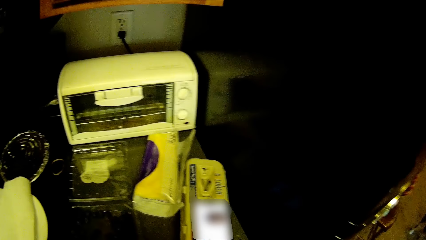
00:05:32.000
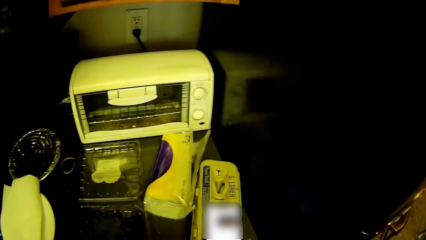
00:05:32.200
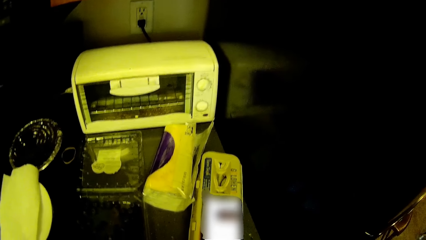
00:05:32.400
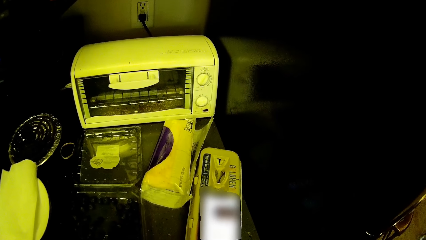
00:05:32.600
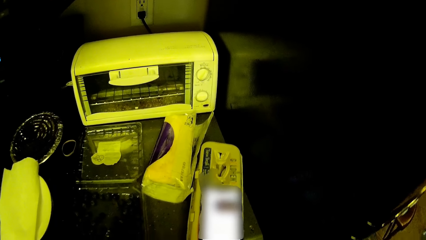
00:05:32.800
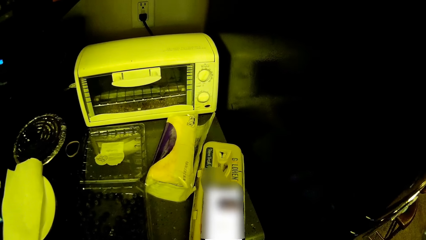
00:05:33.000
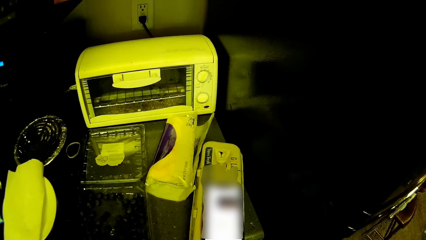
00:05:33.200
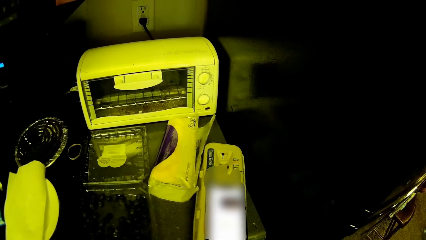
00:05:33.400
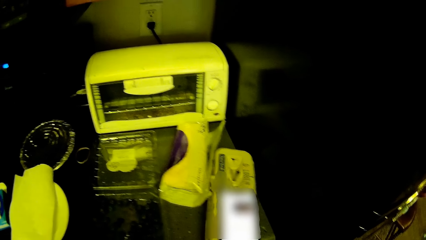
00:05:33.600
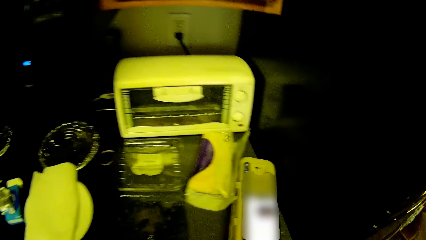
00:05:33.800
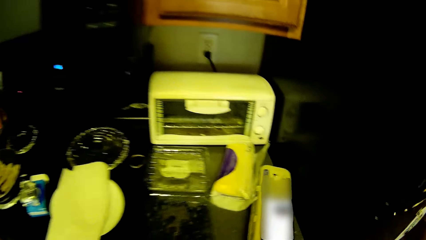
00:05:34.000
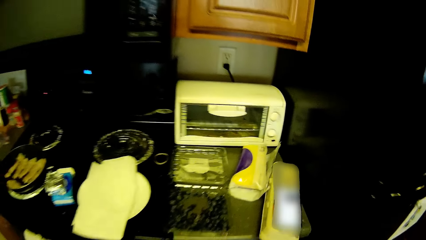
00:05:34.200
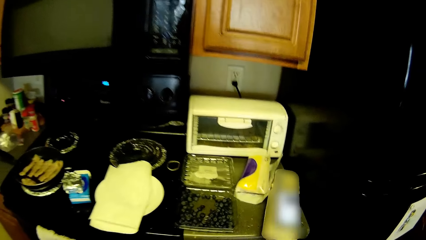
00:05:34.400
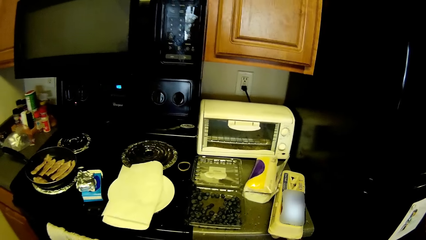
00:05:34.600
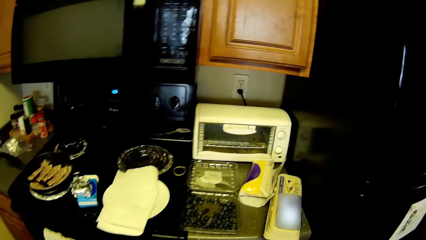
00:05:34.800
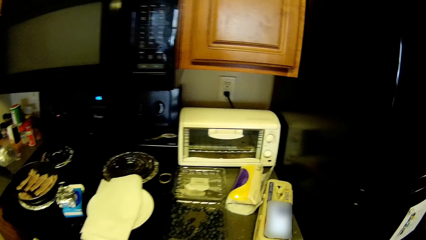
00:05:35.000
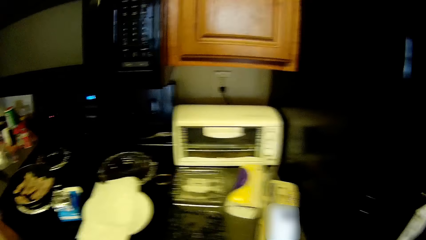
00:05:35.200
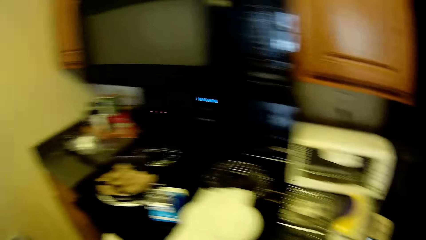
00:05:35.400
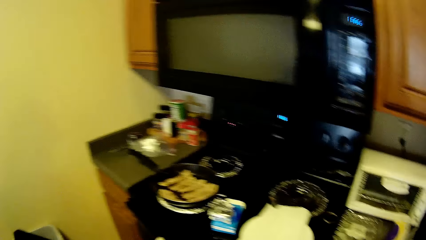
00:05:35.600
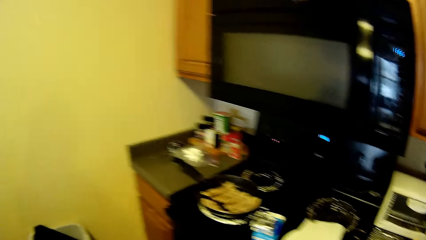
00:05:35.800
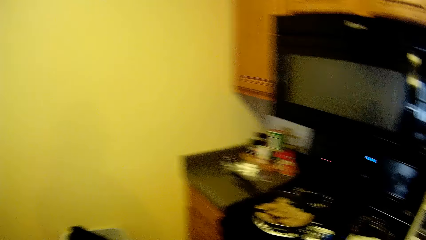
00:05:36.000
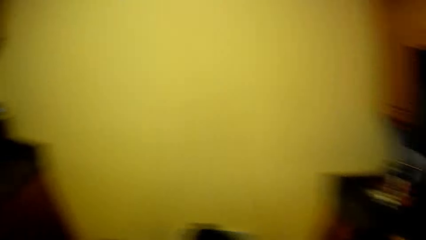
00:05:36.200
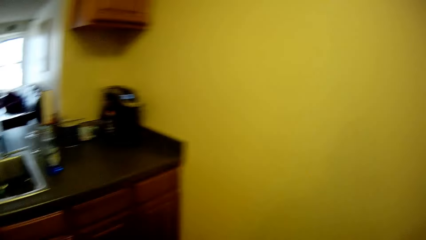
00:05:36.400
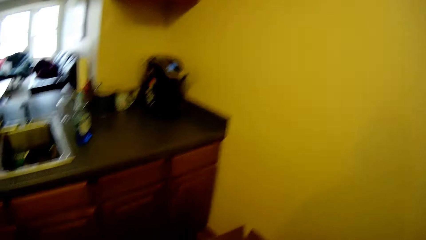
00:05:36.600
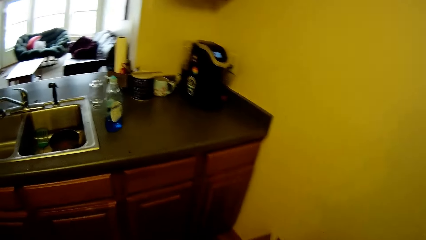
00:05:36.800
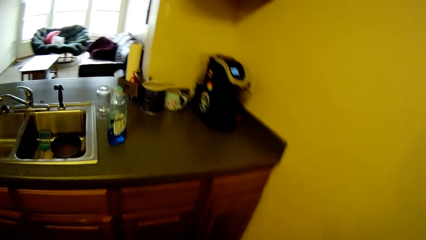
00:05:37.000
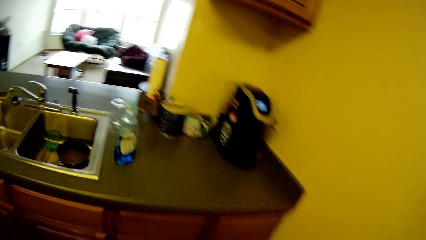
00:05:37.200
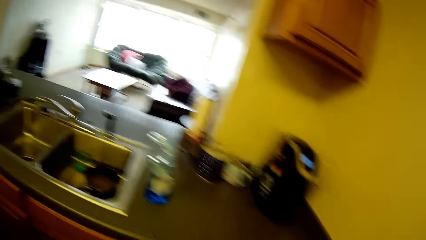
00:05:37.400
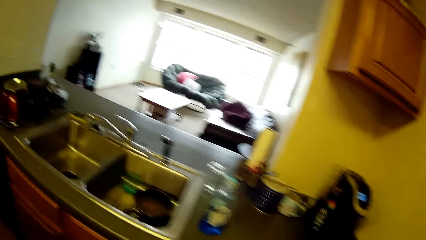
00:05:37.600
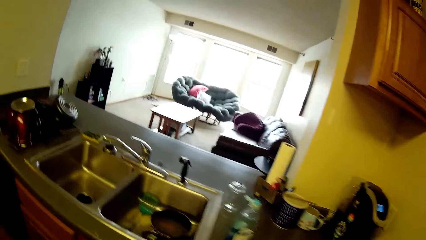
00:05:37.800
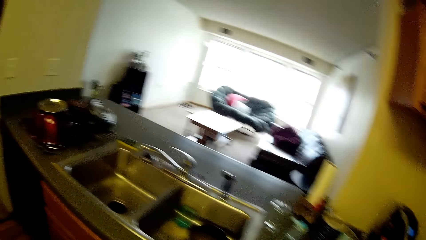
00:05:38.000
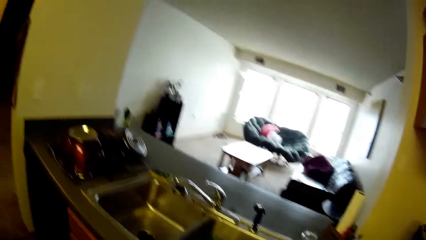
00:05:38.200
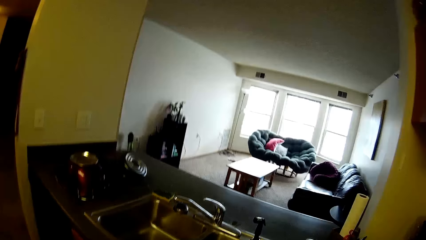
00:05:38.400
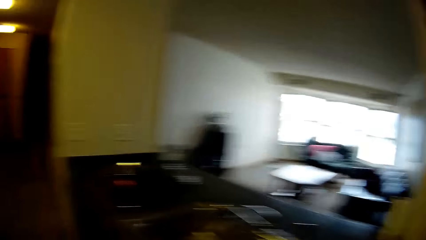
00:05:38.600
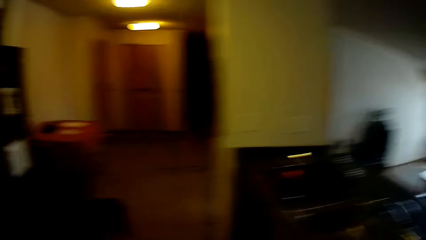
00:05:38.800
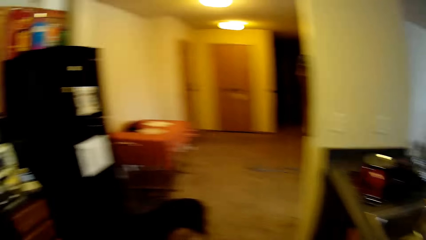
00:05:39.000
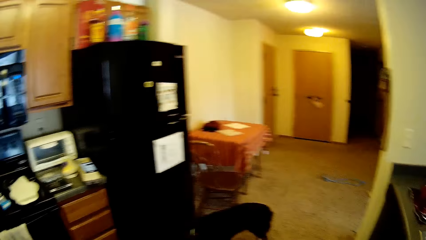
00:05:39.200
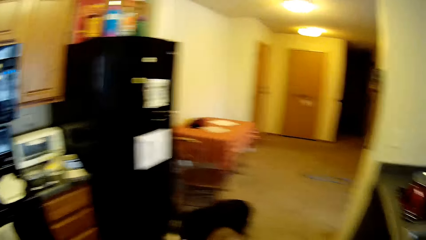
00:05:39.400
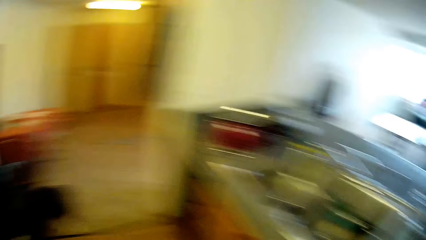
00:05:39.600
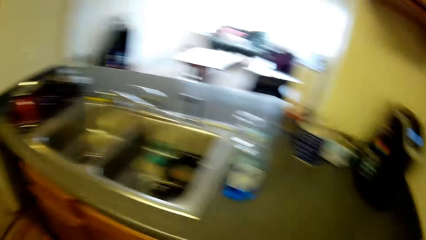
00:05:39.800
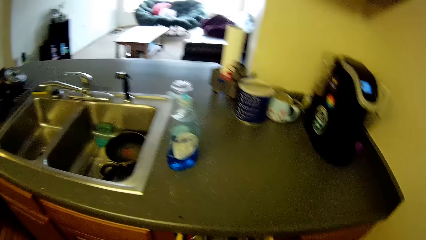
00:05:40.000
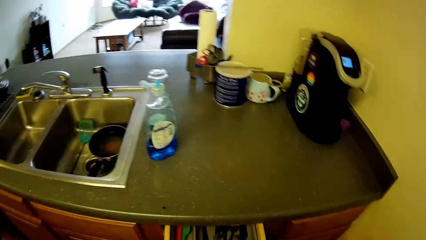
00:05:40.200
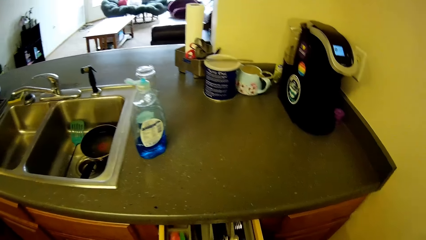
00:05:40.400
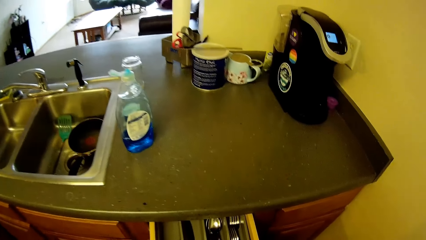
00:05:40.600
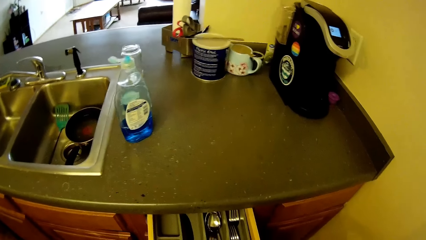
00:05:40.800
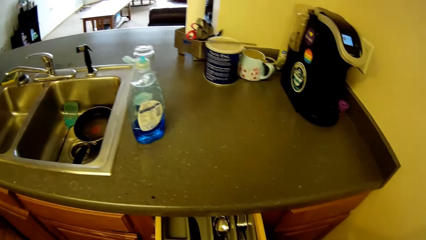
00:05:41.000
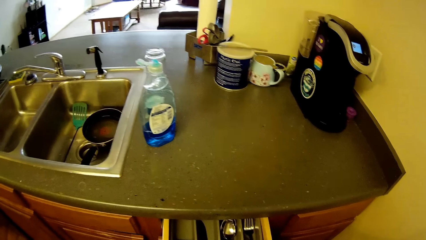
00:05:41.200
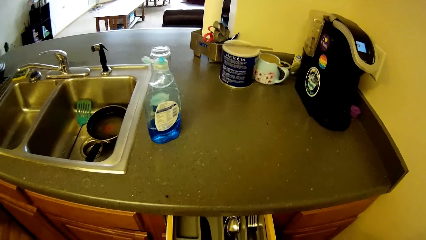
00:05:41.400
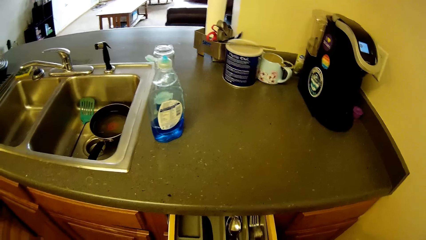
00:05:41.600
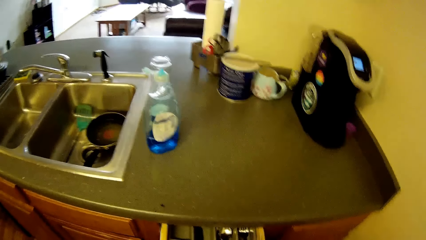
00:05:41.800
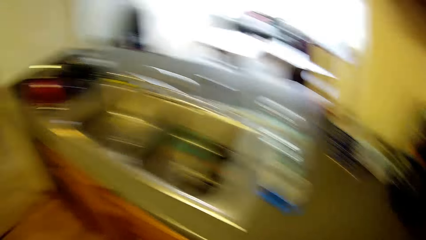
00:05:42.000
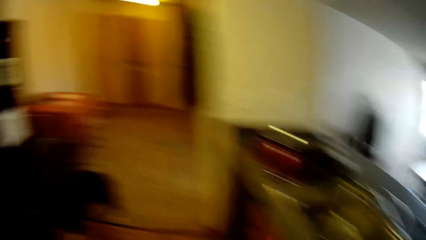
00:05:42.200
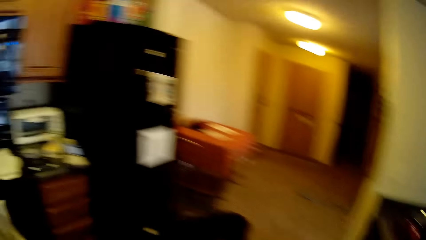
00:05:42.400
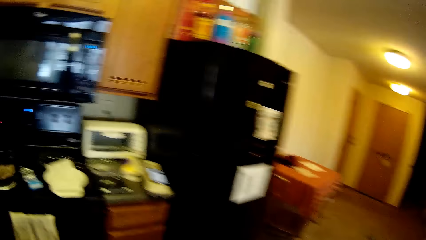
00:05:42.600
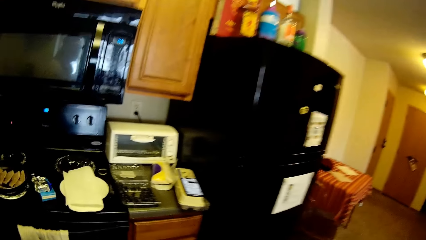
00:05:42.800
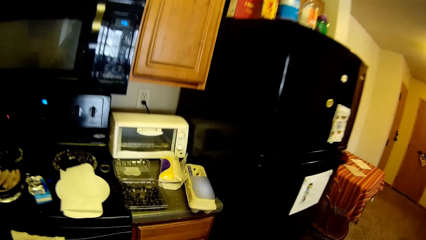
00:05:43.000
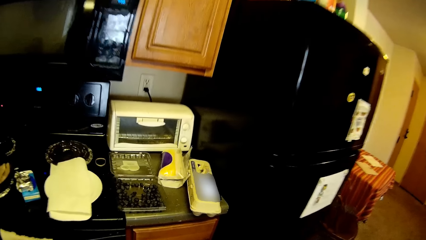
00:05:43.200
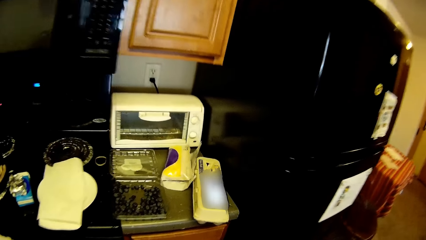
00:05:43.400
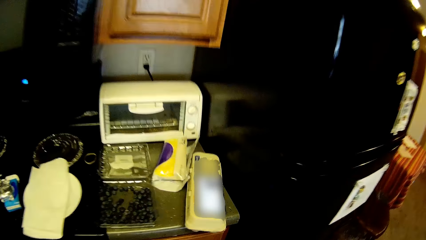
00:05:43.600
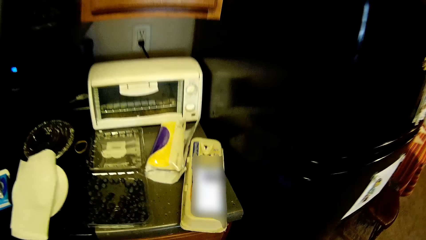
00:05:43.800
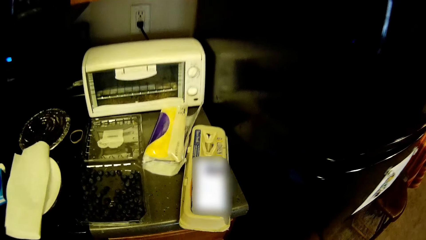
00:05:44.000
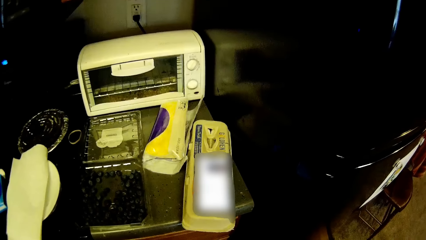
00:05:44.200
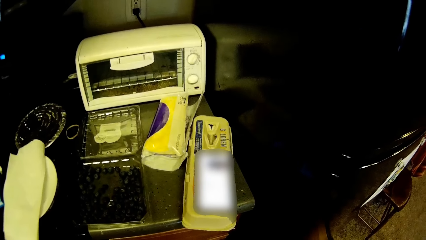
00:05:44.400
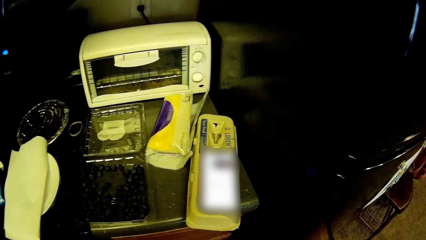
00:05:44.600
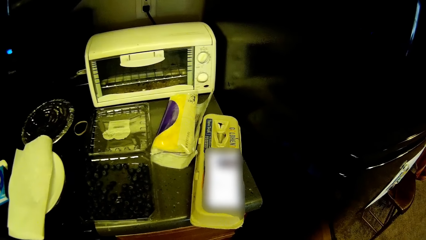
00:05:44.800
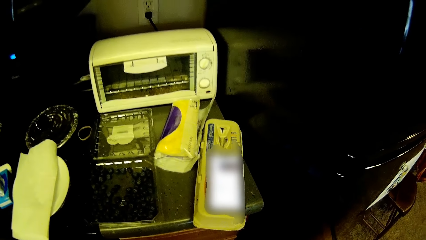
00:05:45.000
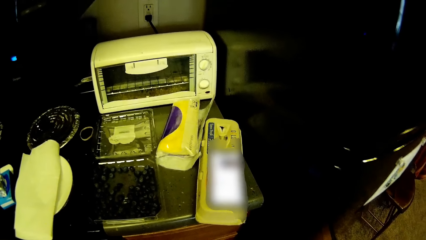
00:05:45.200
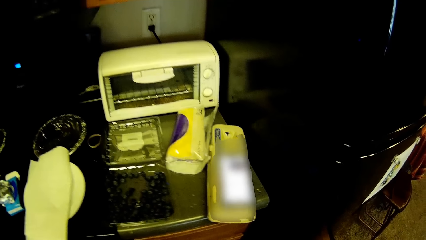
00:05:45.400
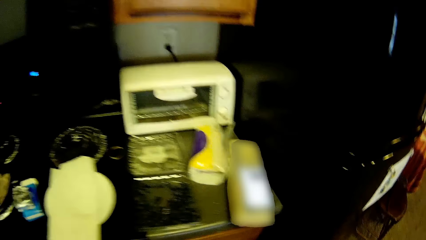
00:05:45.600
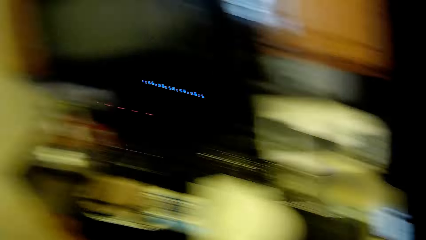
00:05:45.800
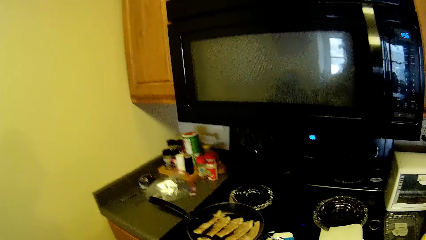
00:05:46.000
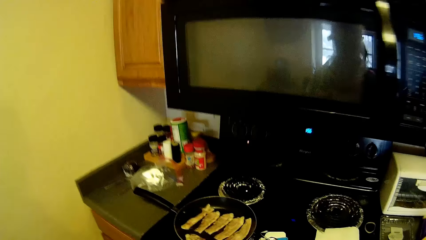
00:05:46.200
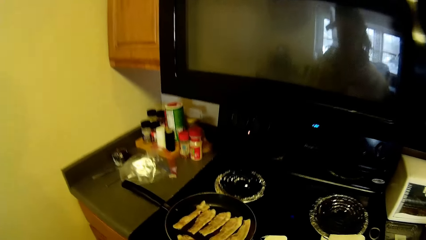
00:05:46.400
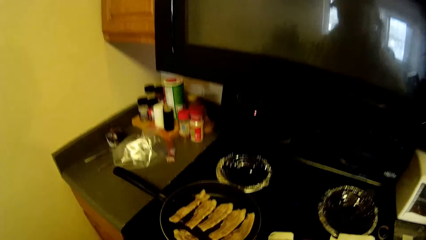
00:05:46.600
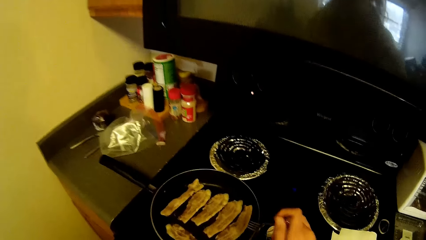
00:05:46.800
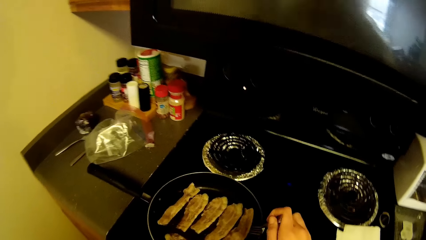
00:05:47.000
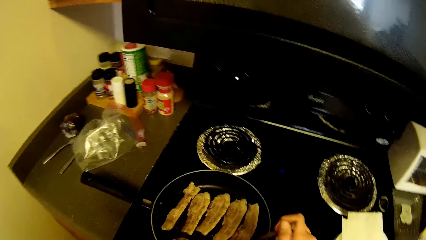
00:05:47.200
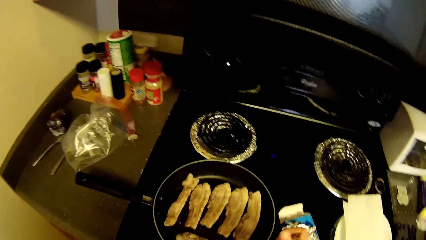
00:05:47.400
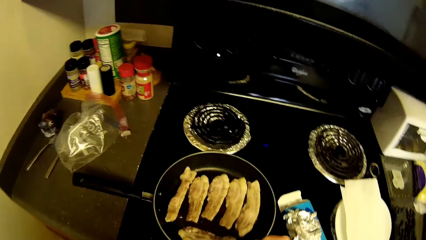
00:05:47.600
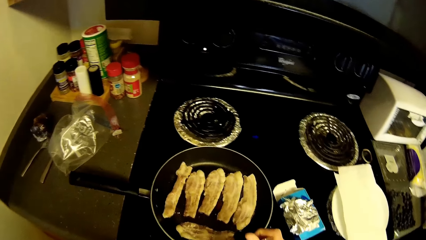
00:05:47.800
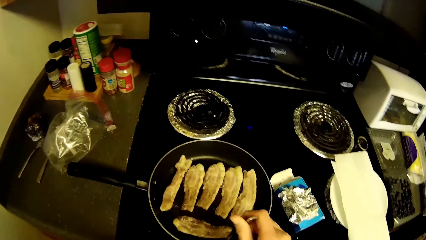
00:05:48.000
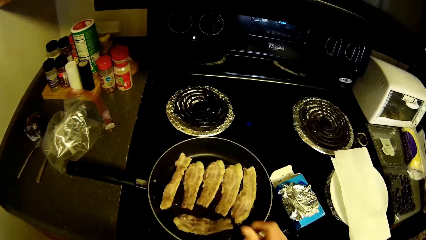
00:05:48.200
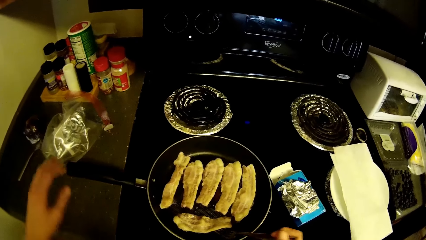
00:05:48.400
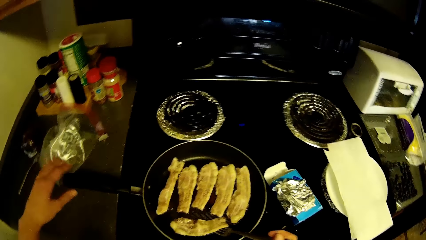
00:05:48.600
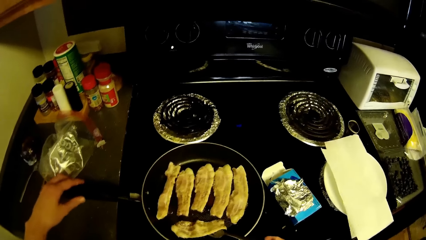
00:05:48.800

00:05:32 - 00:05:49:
The camera wearer stirs beef in a frying pan with a fork in his right hand. He turns the meat using the fork.
